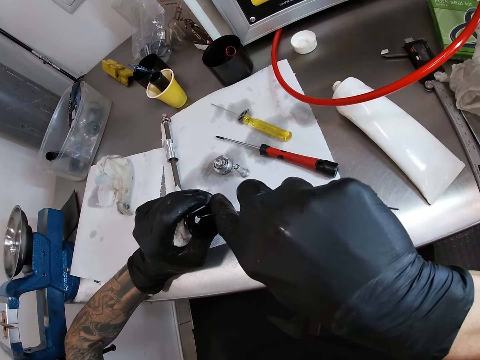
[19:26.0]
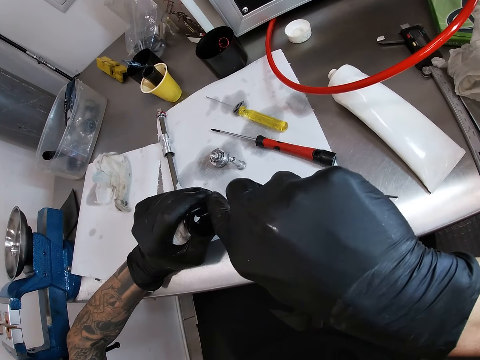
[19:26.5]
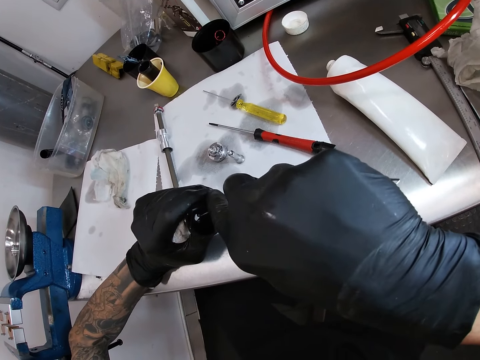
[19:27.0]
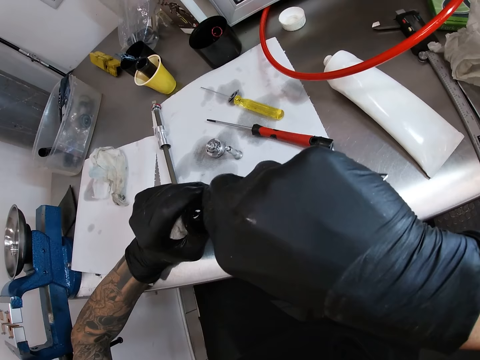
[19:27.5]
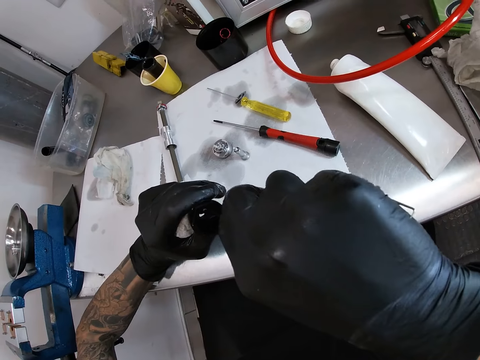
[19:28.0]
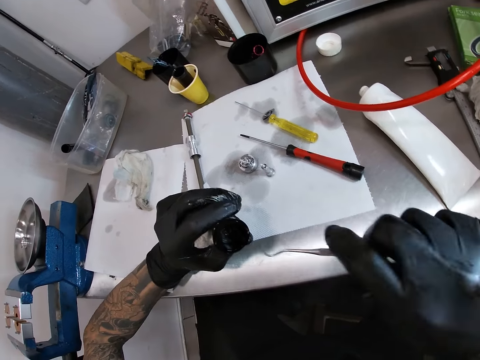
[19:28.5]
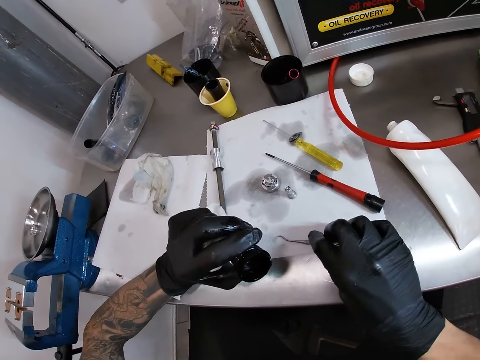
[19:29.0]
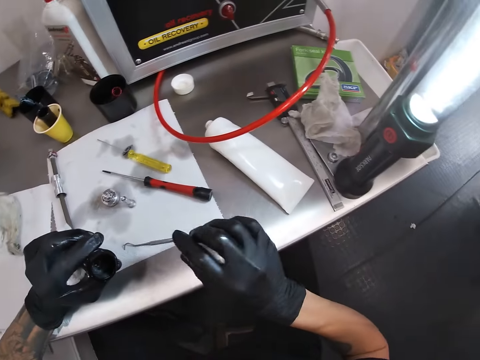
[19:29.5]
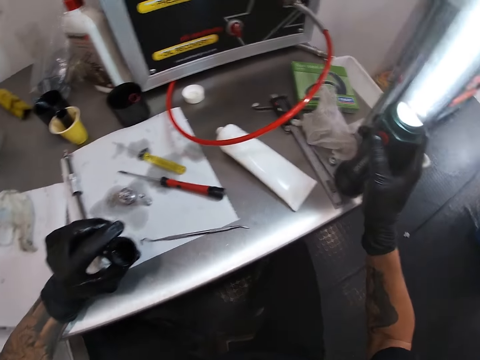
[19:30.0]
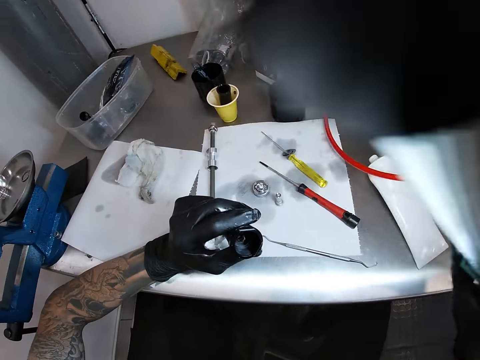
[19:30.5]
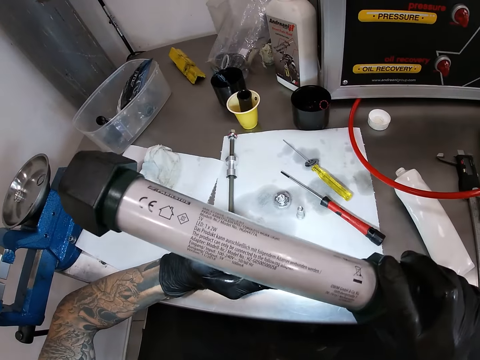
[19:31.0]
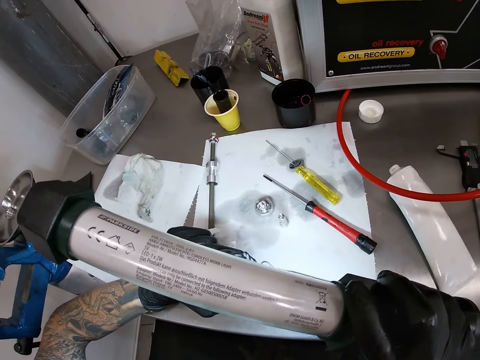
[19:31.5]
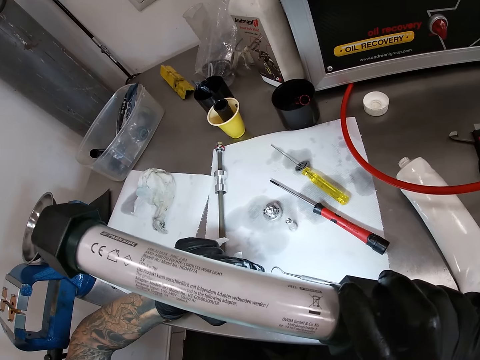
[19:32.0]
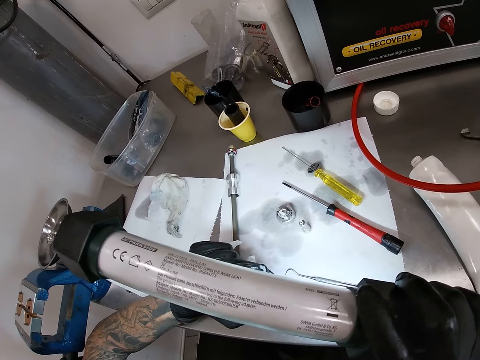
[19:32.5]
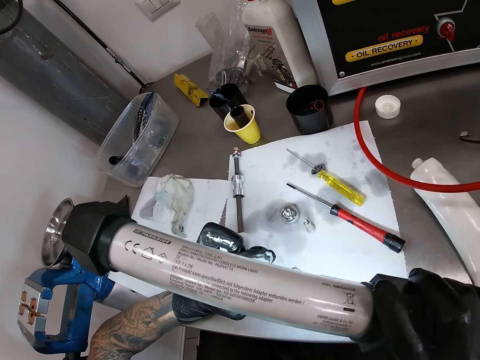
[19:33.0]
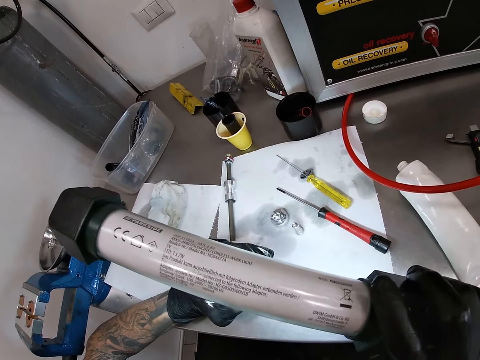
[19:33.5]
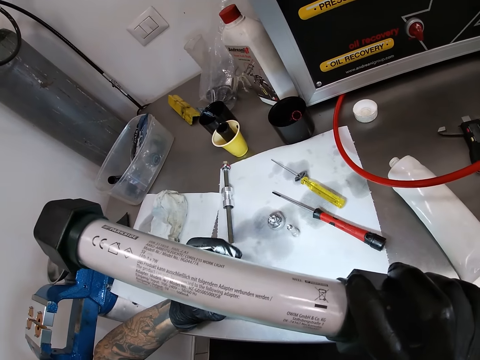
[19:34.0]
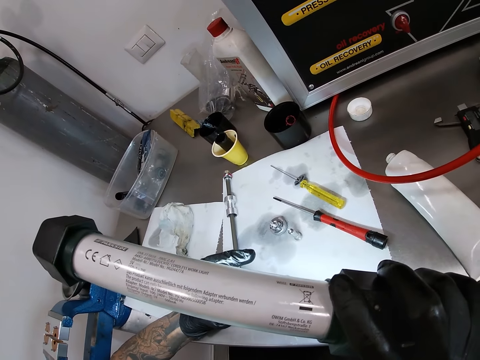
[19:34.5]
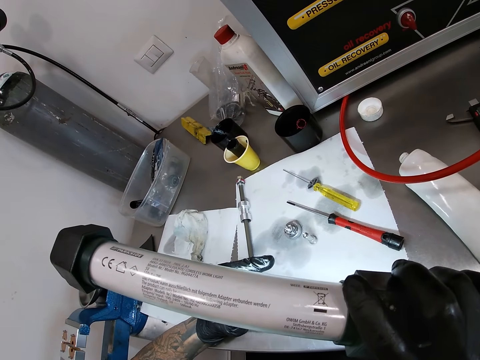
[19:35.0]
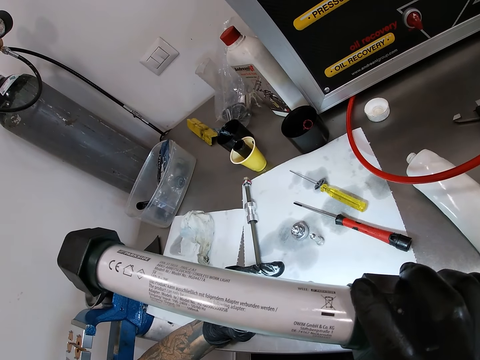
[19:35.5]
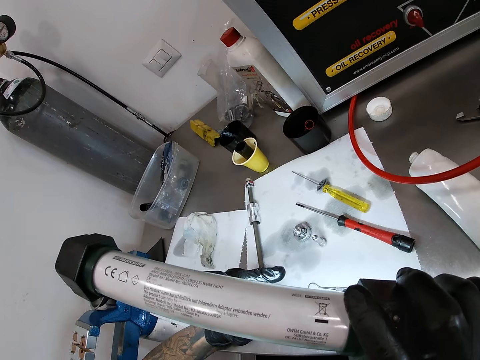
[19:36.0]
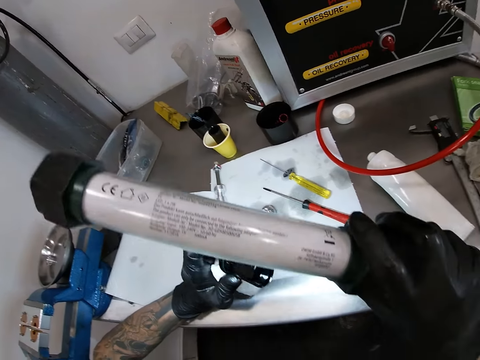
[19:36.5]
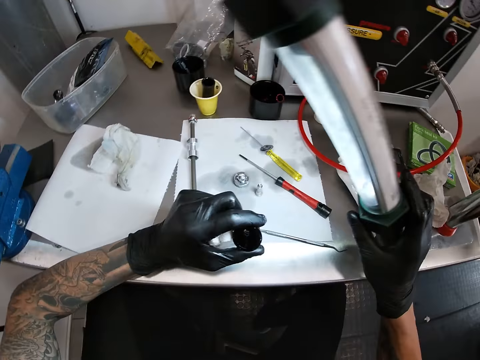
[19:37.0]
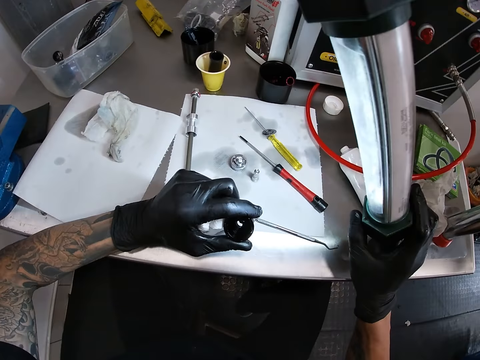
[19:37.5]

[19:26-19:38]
The camera wearer drops the scriber on the work table with his right hand. He takes the workshop torch from the work table with his right hand. He touches something.

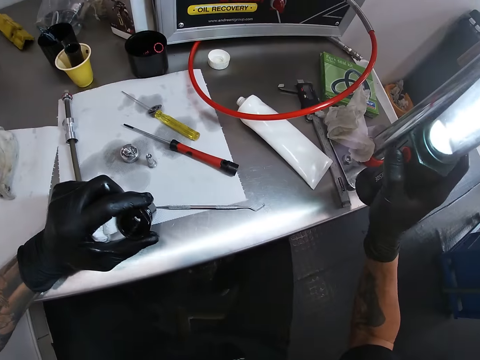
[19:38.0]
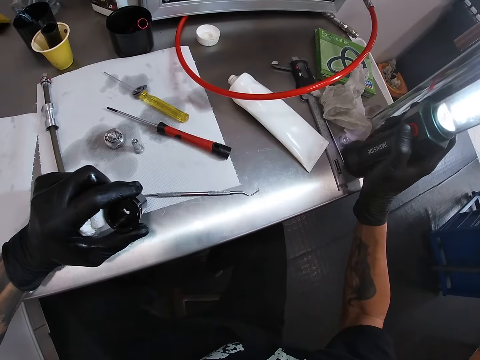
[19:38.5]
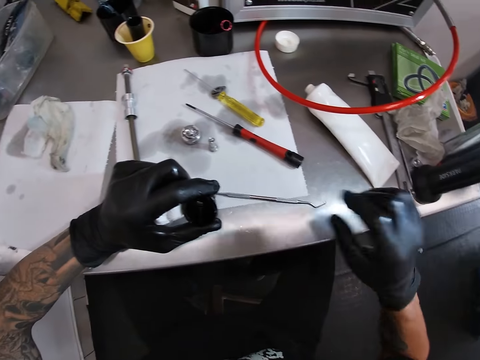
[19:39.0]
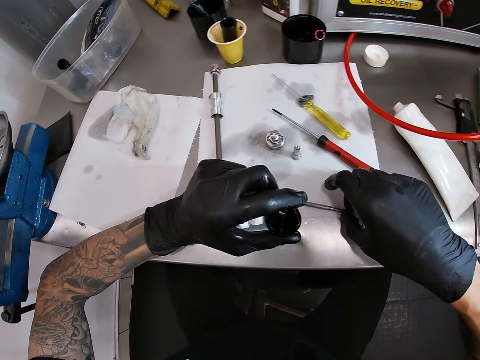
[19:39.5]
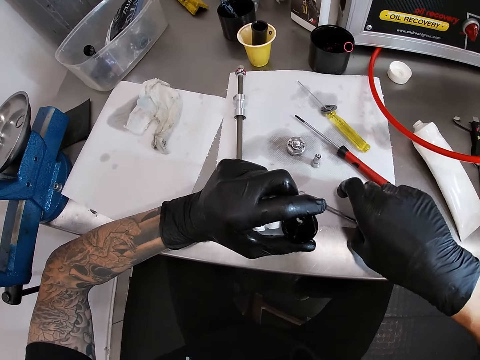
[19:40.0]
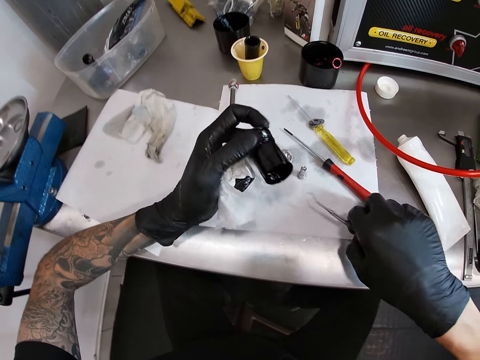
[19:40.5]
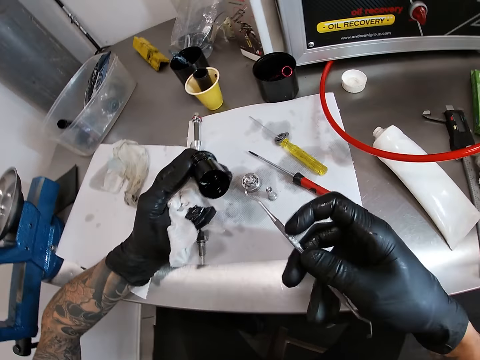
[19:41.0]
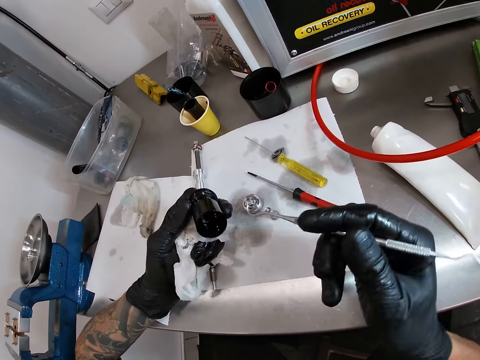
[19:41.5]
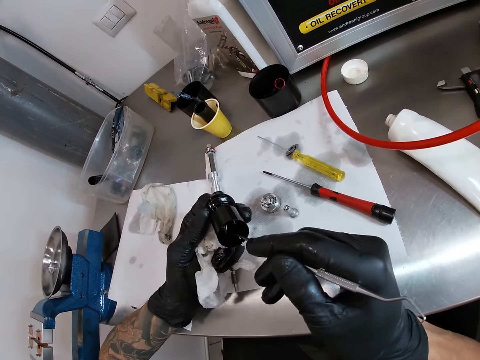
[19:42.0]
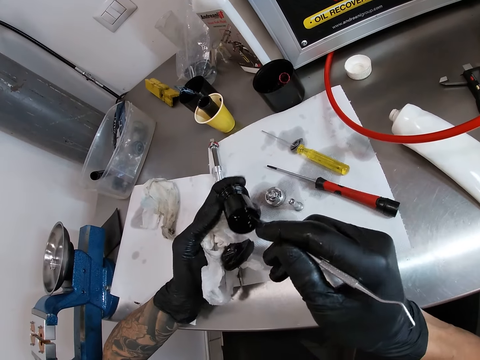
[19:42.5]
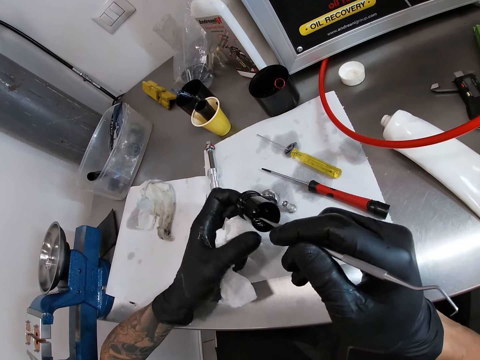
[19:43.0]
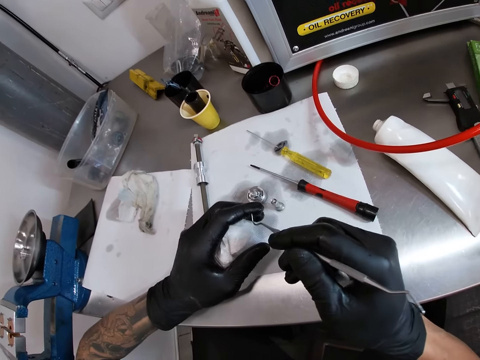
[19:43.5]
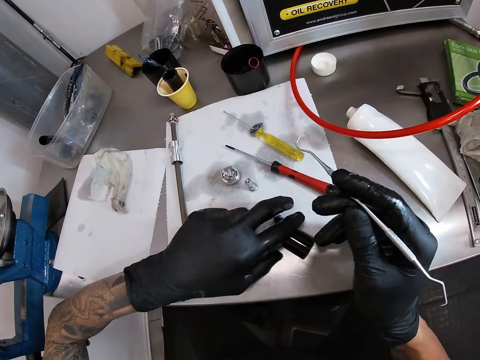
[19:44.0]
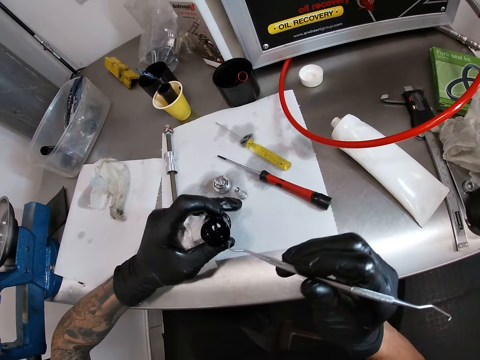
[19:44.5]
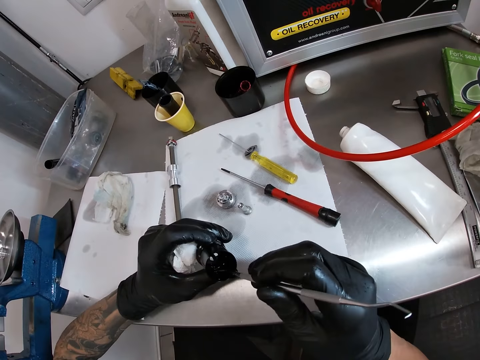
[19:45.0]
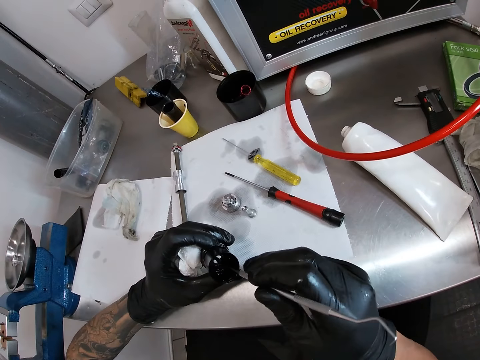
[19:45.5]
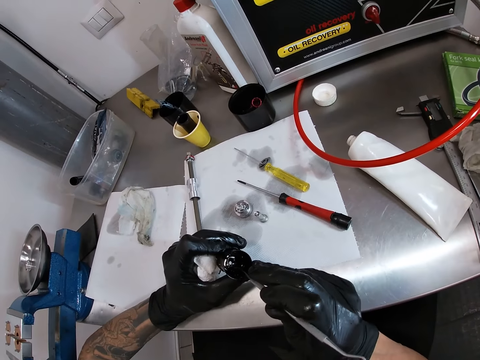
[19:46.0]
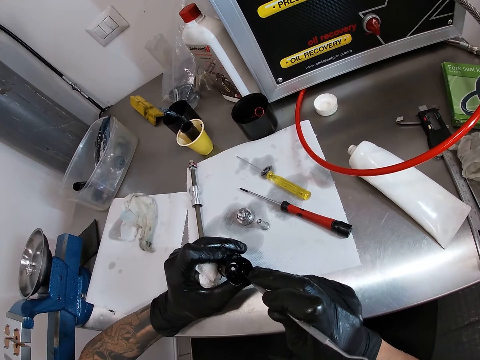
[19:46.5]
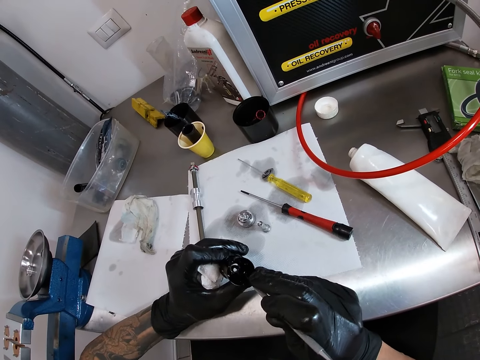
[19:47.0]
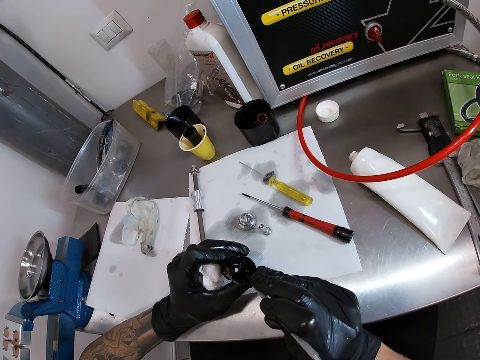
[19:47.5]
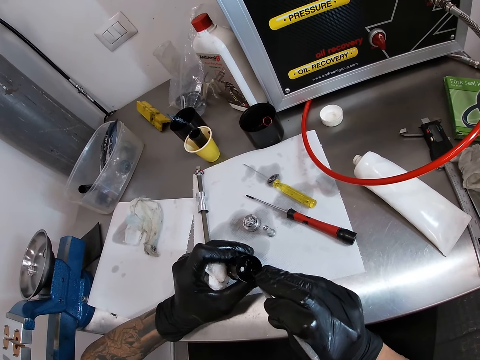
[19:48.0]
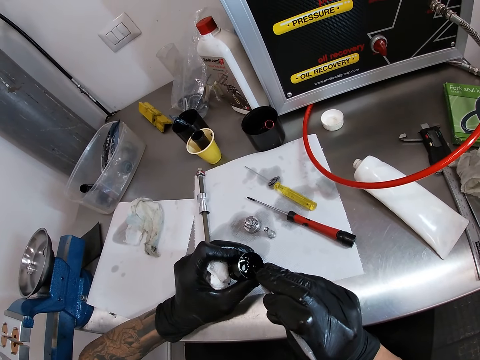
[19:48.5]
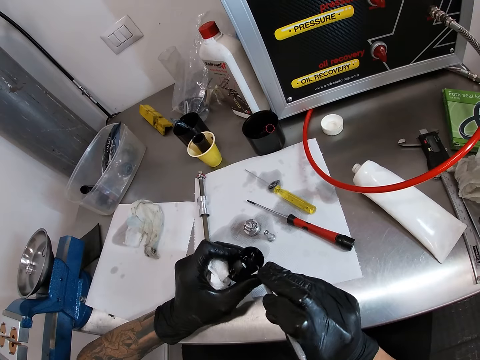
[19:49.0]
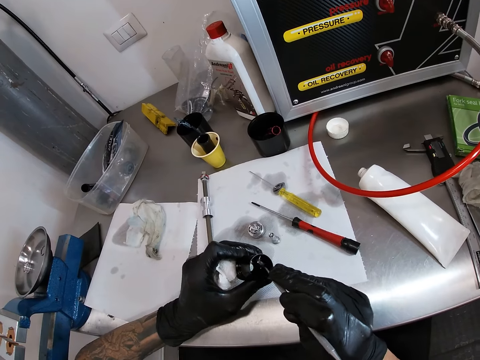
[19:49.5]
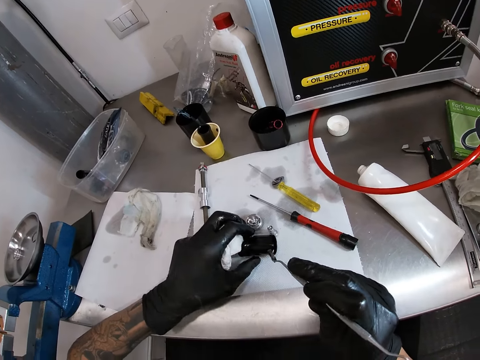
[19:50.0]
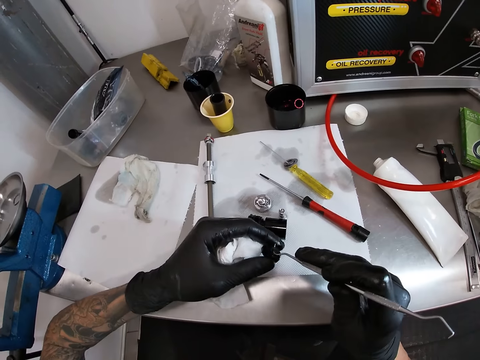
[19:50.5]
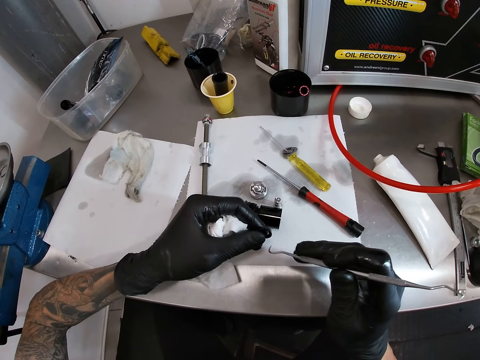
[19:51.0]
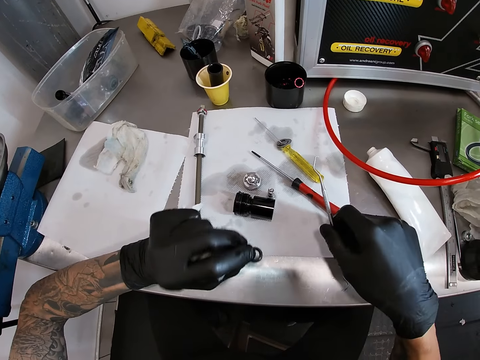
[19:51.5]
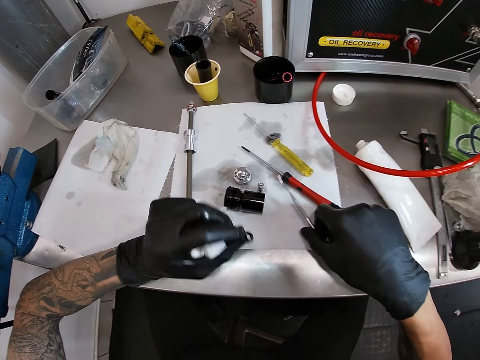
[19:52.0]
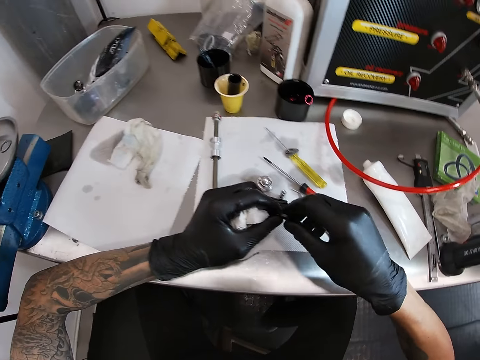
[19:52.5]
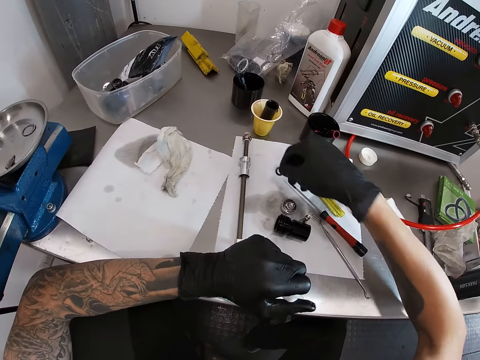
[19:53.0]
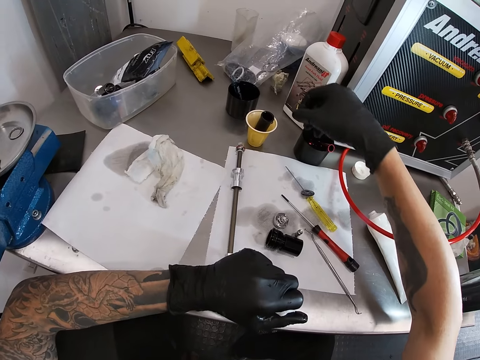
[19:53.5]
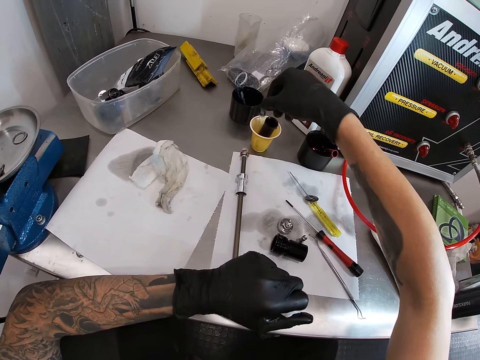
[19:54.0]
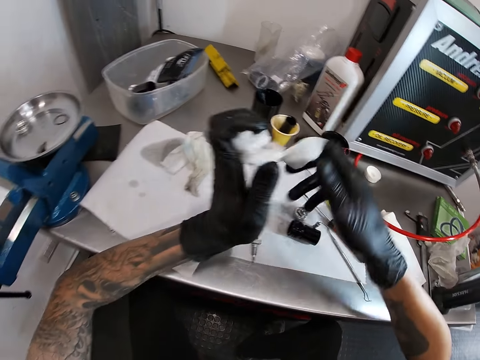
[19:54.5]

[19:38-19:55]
The camera wearer drops the workshop torch on the work table with his right hand. He takes the scriber from the work table with his right hand. He puts the scriber inside the bicycle hub with his right hand. He touches something. He takes the bicycle hub from the work table with his right hand. He removes a rubber washer from the bicycle hub with the scriber in his right hand. He drops the scriber on the work table with his right hand. He drops the rubber washer inside a cup on the work table with his right hand.
